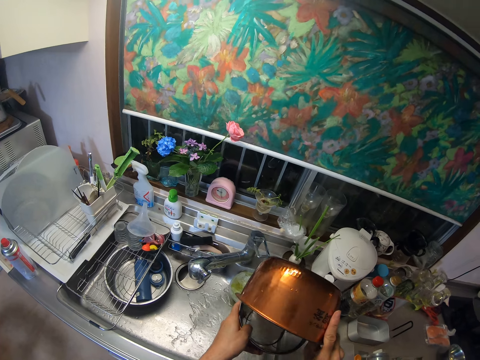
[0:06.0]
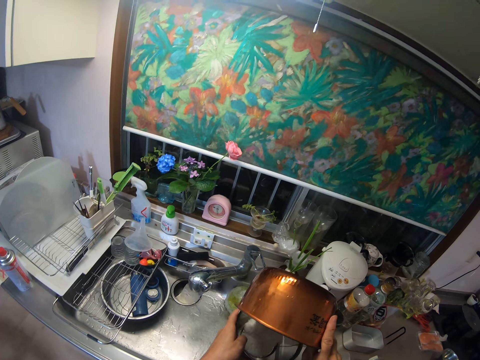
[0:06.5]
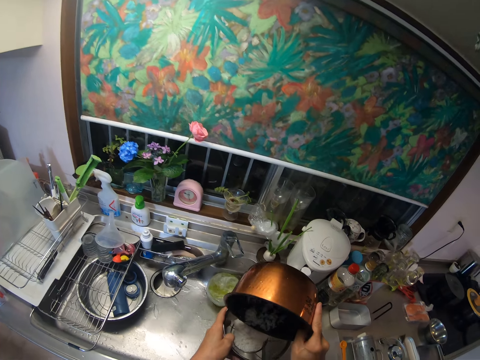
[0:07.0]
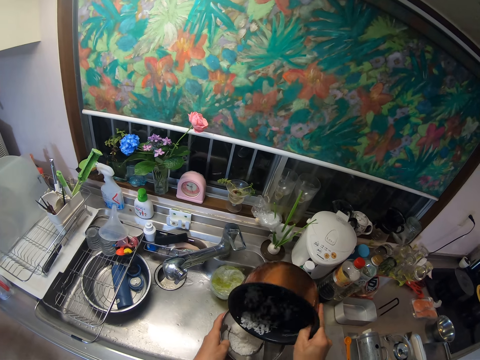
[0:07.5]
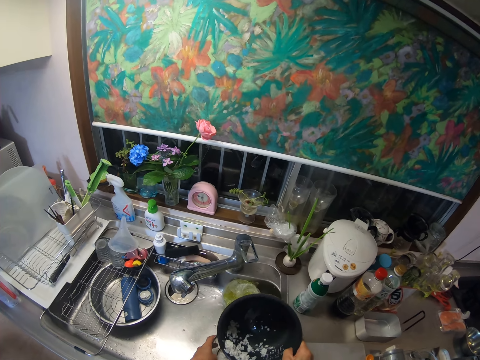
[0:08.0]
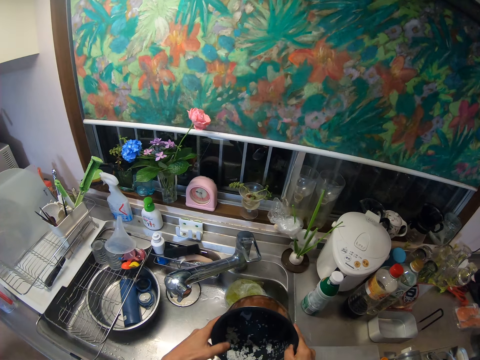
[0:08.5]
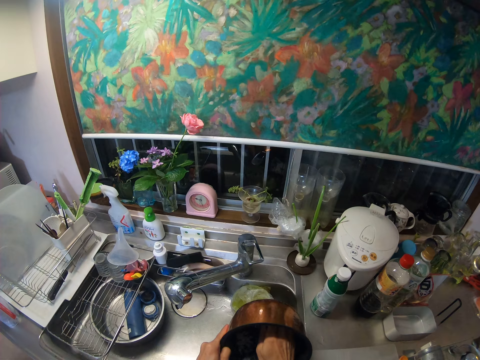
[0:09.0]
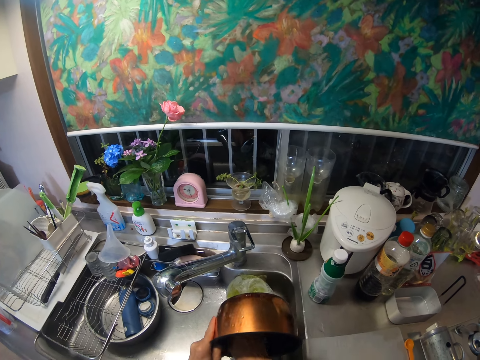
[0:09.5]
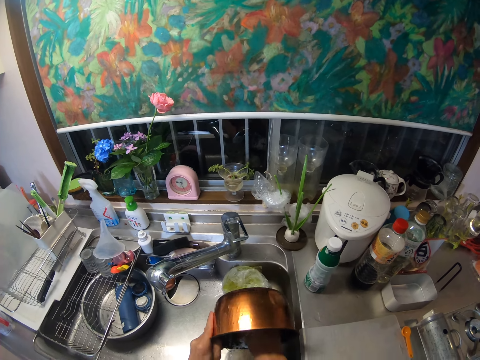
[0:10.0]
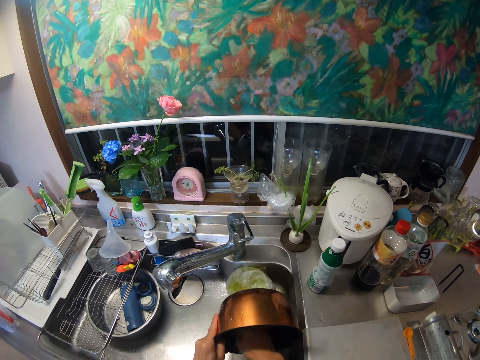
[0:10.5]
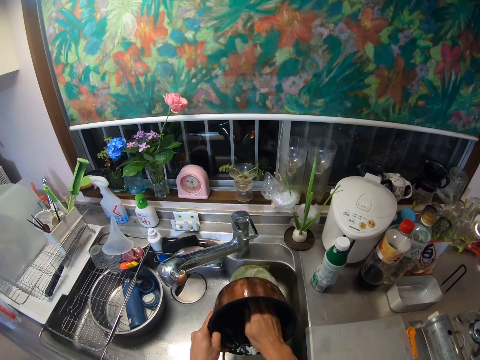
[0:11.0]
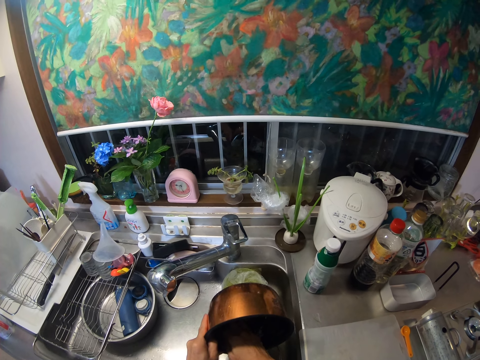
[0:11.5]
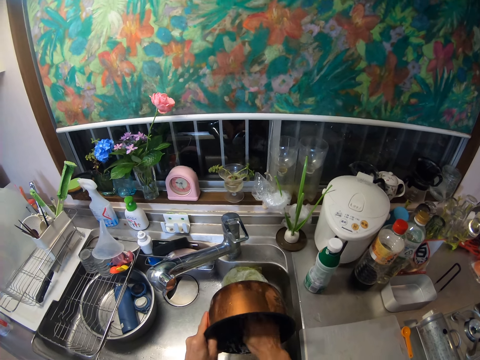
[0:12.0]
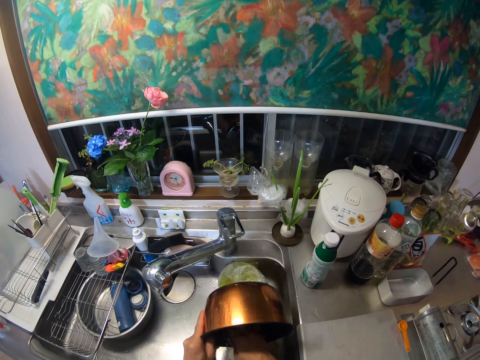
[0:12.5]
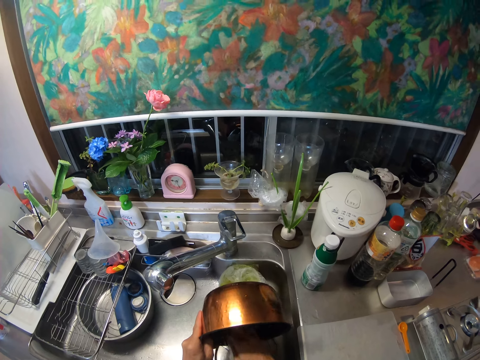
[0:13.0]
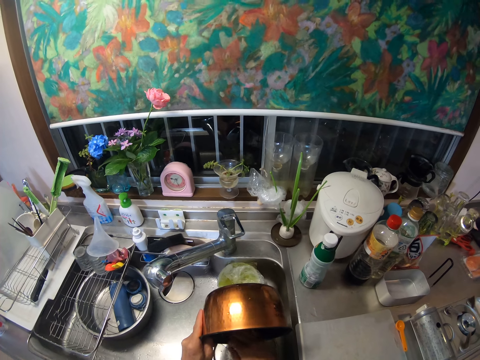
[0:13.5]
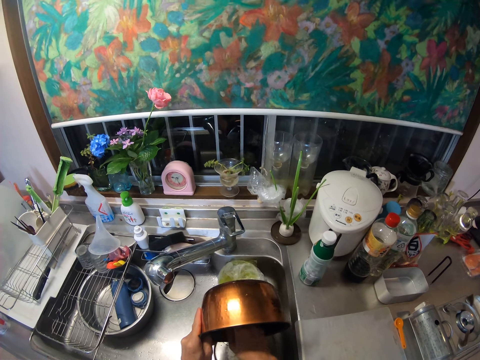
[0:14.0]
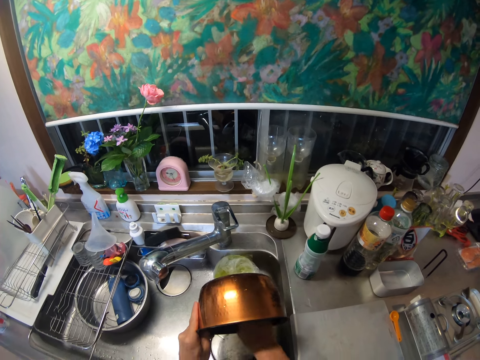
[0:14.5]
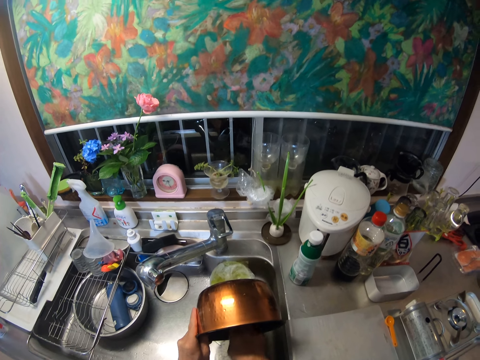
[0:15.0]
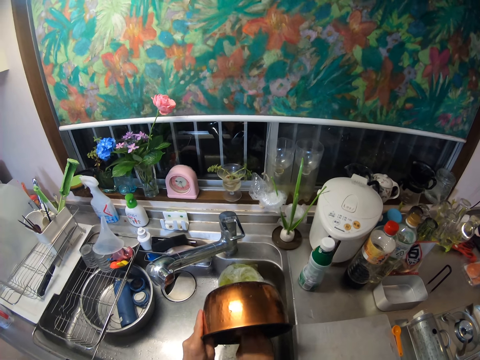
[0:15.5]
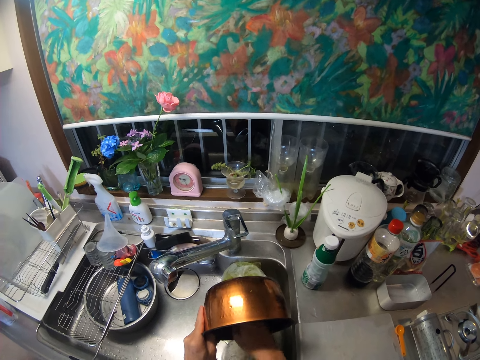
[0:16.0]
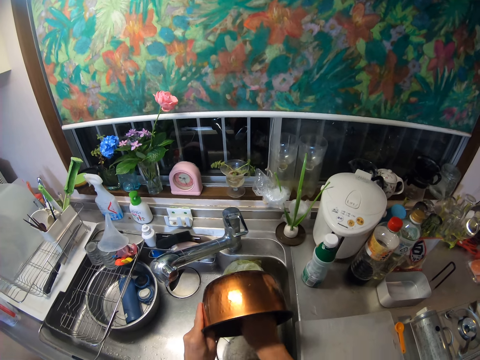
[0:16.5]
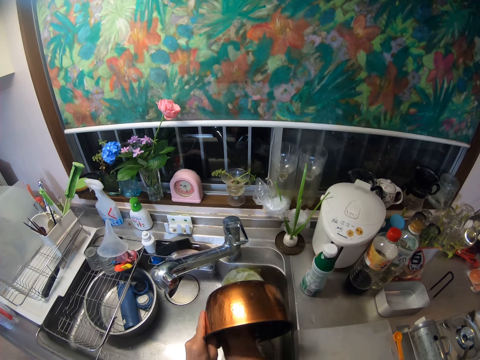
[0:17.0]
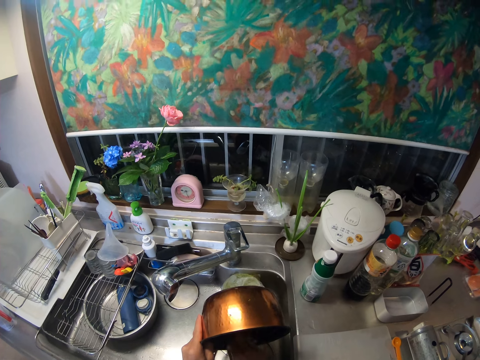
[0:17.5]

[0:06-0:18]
The camera wearer places the sieve inside the kitchen sink. He scoops the rice in the bowl into the sieve with his hand.

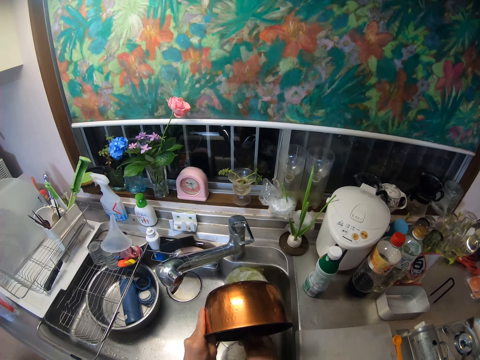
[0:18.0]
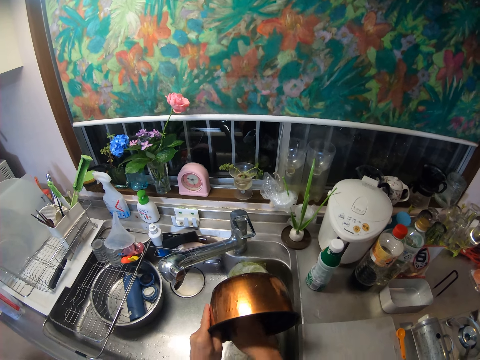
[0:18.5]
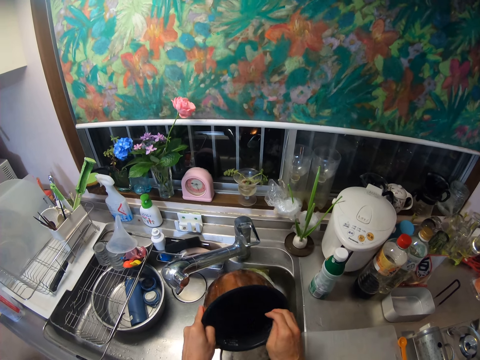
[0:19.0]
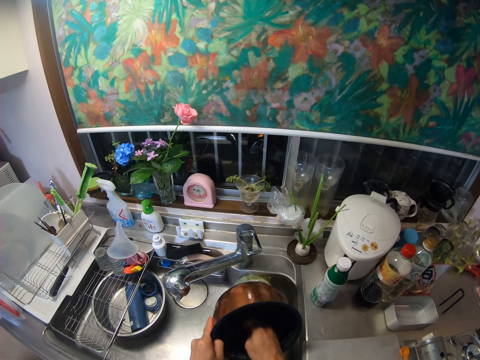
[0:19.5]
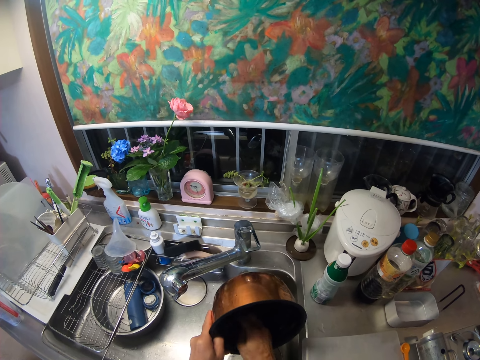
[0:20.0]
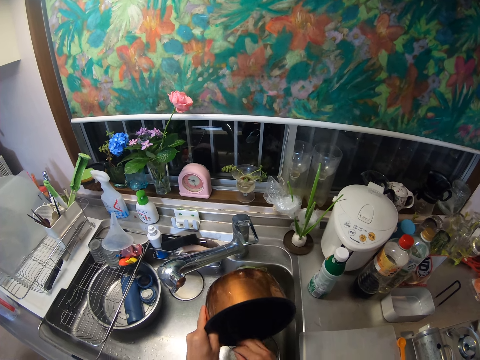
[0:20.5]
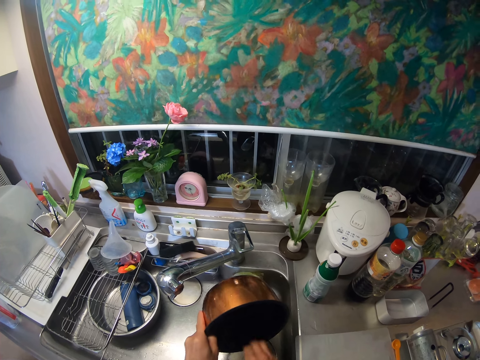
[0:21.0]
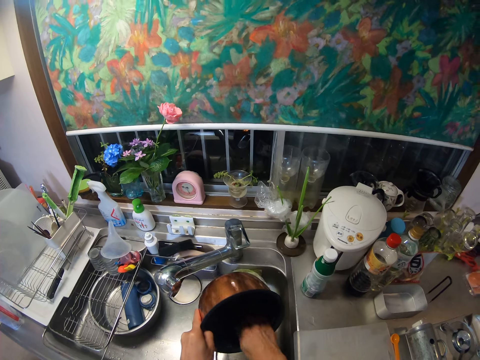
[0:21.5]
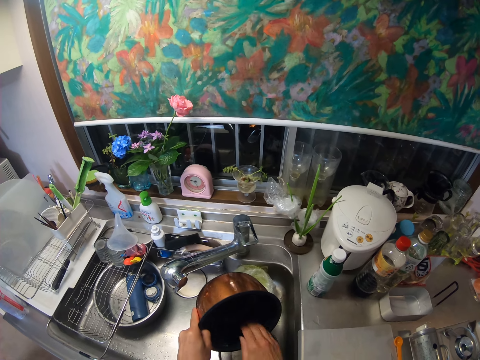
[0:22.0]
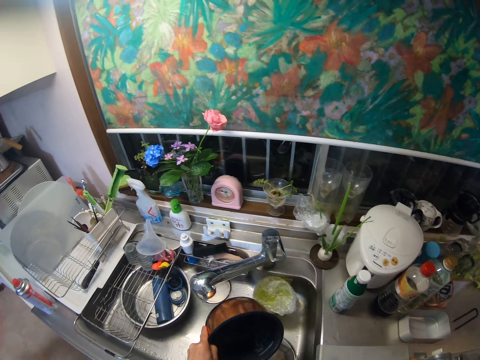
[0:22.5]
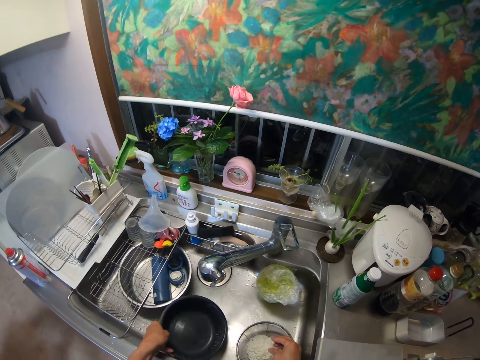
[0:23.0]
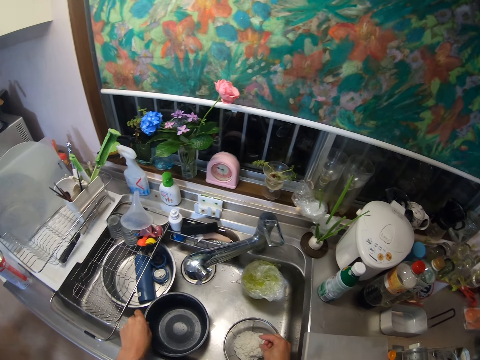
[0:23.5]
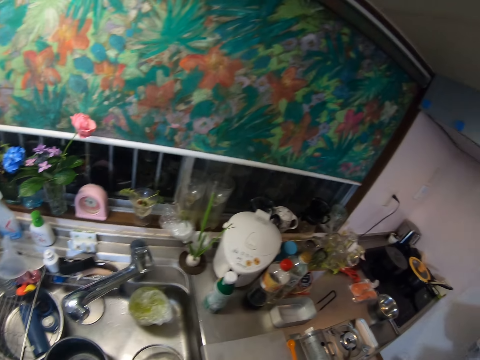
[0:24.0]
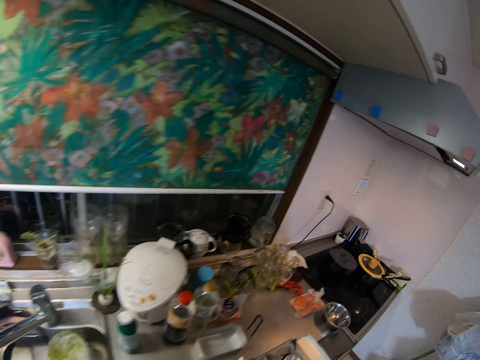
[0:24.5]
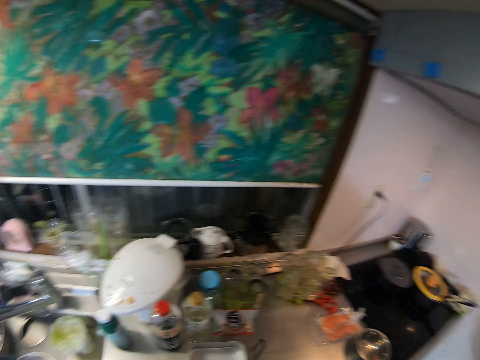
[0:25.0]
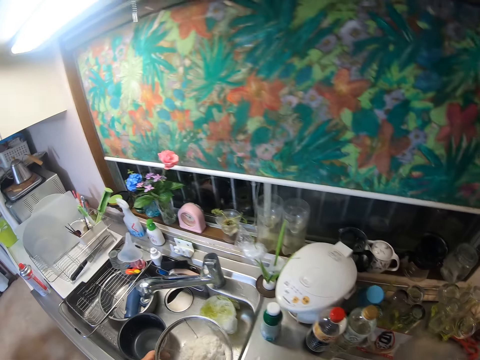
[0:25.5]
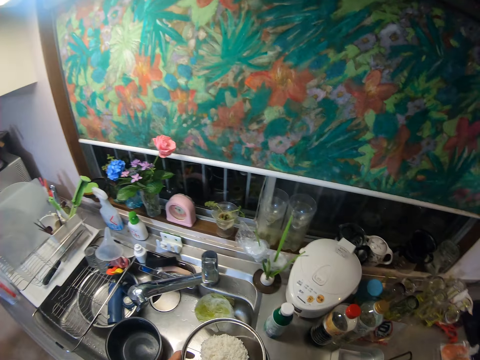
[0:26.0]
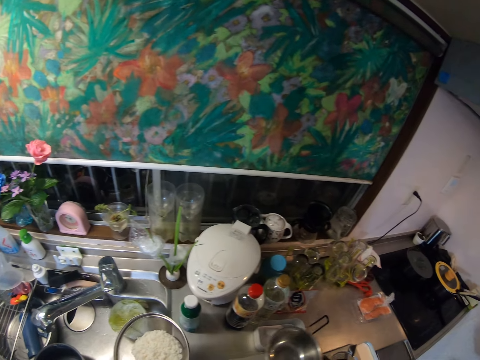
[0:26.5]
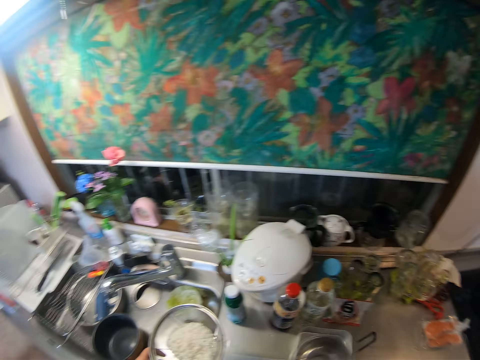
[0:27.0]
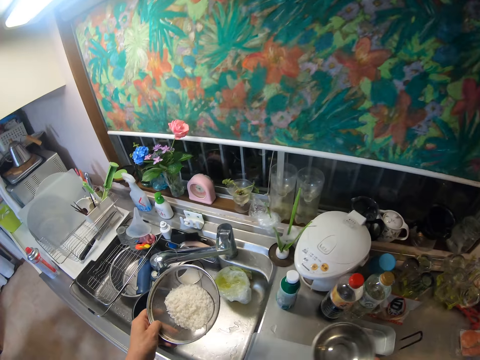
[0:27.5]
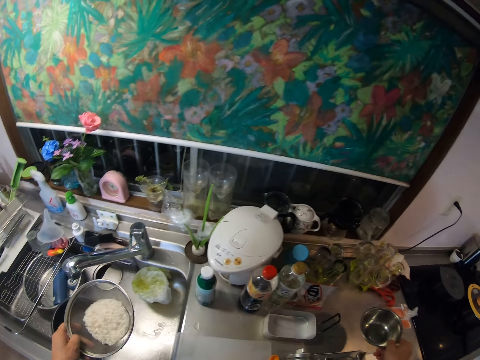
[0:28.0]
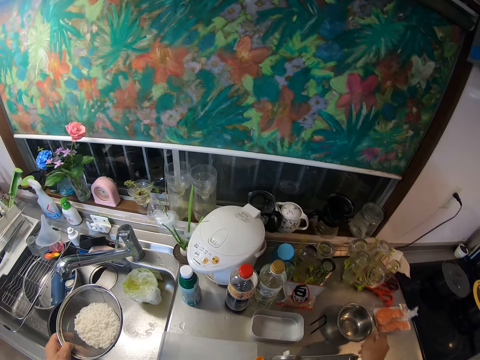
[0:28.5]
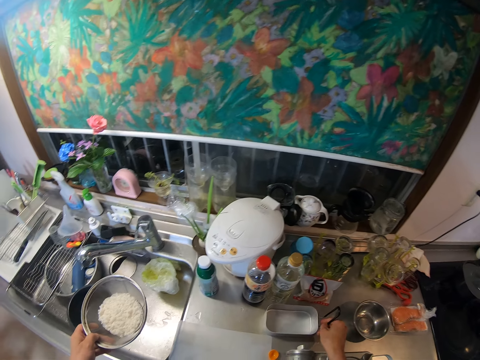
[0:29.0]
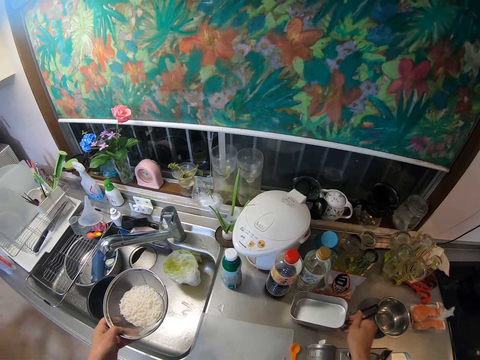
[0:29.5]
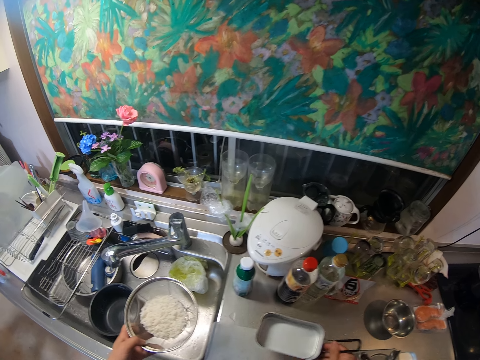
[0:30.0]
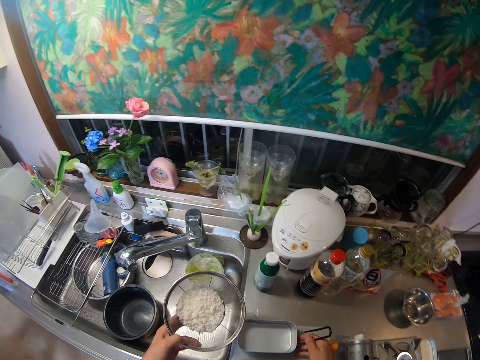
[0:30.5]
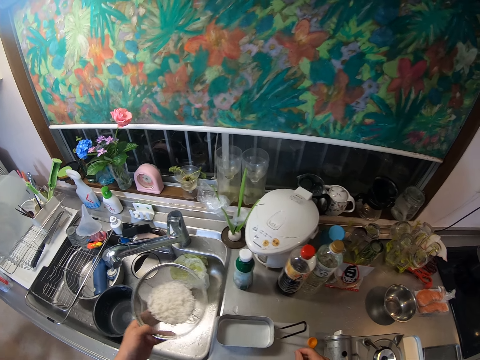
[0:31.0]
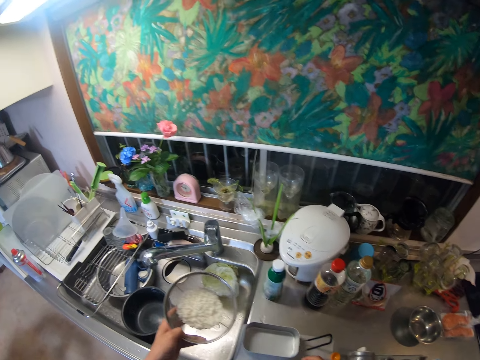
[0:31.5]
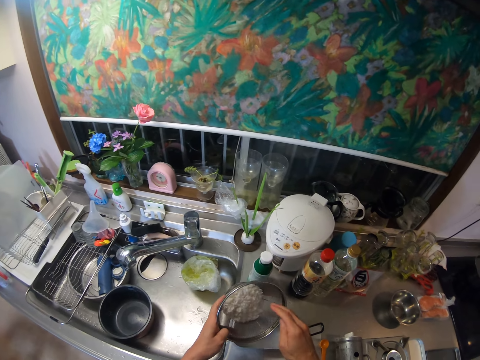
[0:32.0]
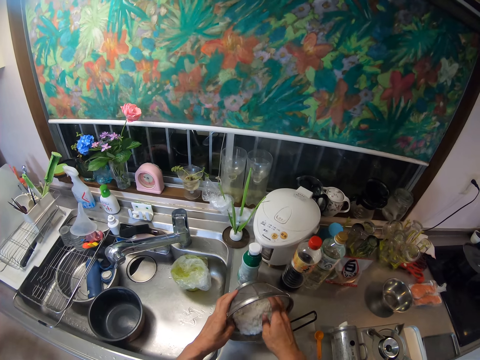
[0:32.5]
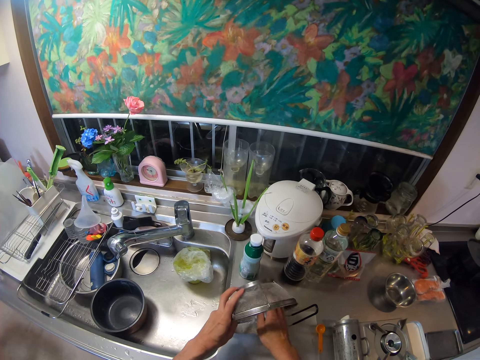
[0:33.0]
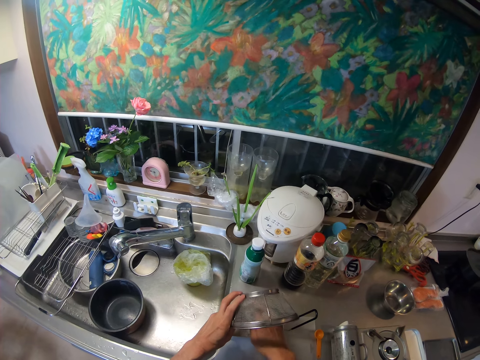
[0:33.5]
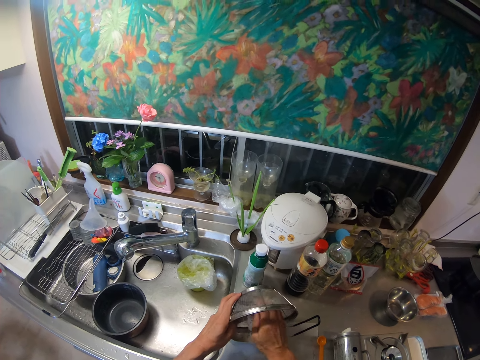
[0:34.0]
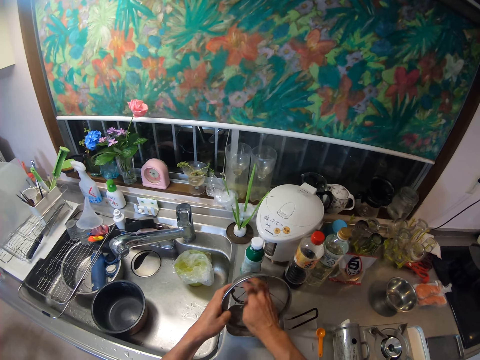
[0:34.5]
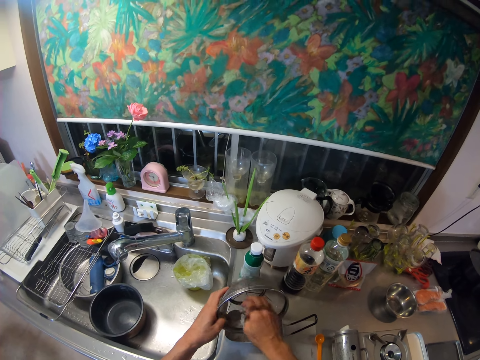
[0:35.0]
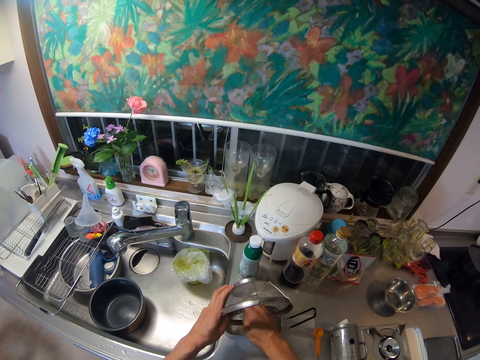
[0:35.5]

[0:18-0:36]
The camera wearer moves his hands. He puts the bowl inside the kitchen sink, picks the sieve with rice in it from the kitchen sink, shakes the sieve with rice, and picks the stainless bowl from the kitchen slab. He carries both the sieve and the dish. He shakes the sieve with rice, puts the stainless bowl on the kitchen slab, picks a pan from the kitchen slab, and puts the pan on the kitchen slab. He scoops the rice in the sieve into the pan on the kitchen slab with his hands. He pours the rice in the sieve into the pan on the kitchen slab.
